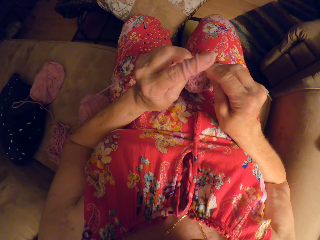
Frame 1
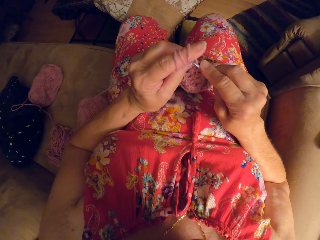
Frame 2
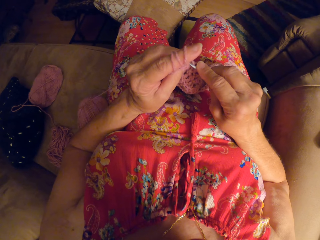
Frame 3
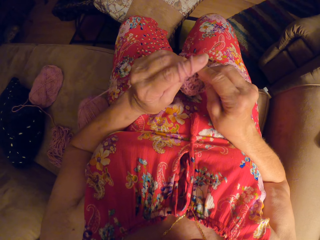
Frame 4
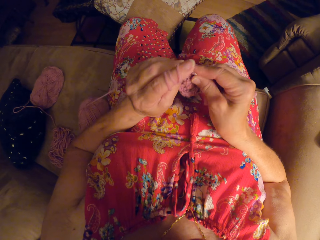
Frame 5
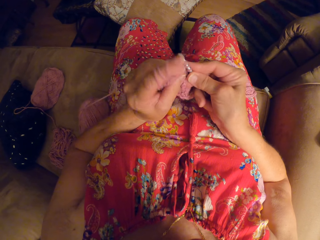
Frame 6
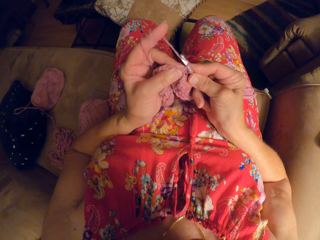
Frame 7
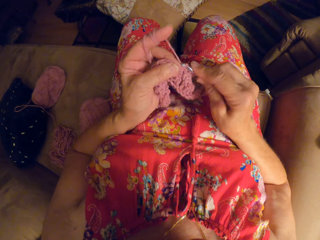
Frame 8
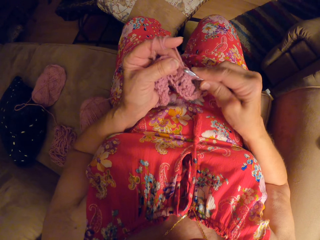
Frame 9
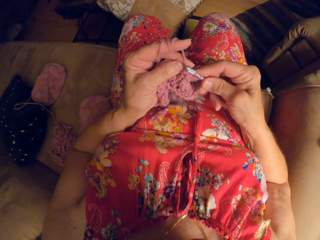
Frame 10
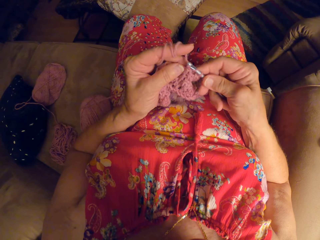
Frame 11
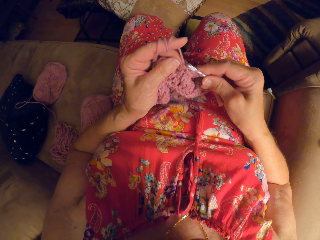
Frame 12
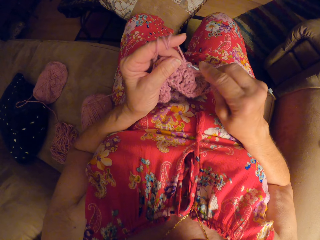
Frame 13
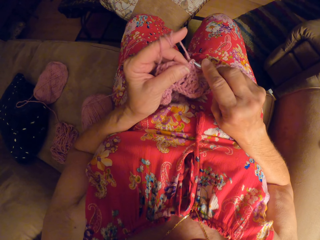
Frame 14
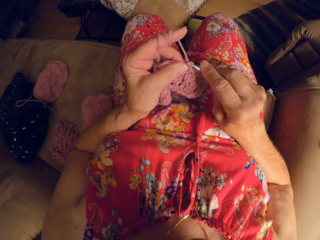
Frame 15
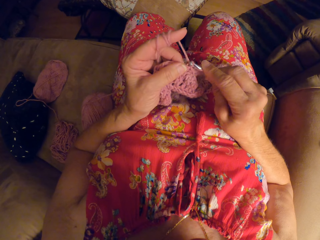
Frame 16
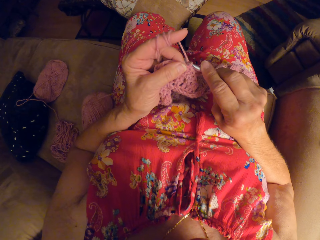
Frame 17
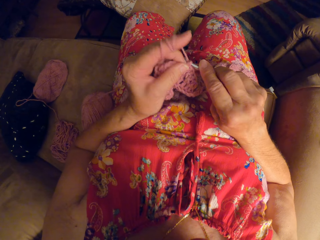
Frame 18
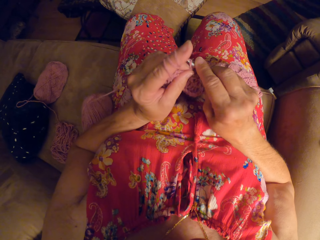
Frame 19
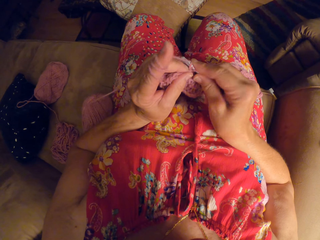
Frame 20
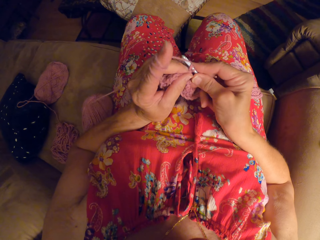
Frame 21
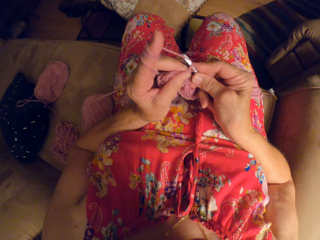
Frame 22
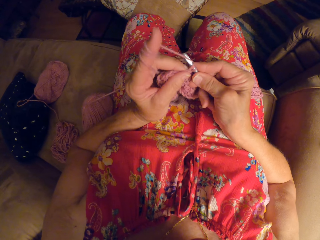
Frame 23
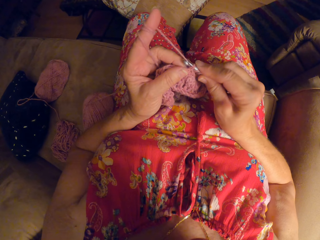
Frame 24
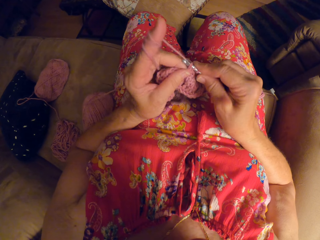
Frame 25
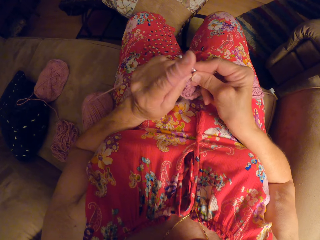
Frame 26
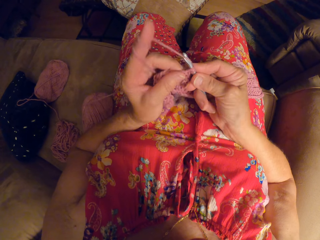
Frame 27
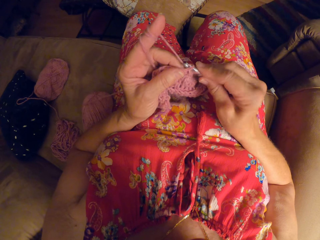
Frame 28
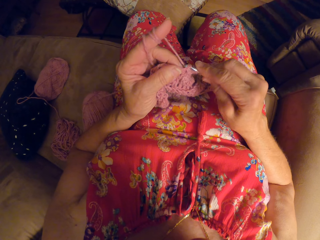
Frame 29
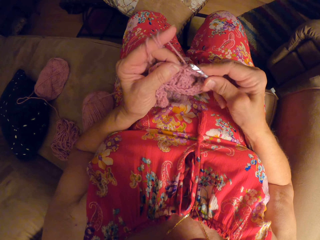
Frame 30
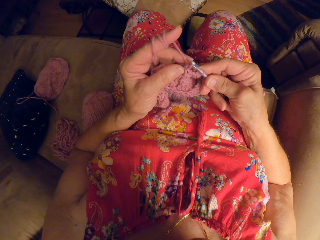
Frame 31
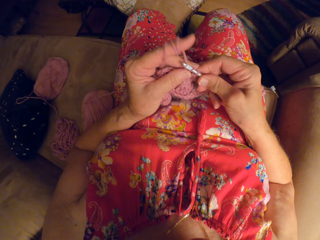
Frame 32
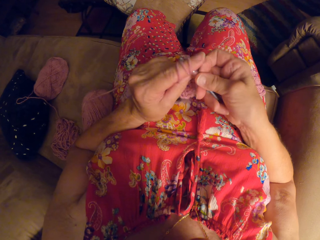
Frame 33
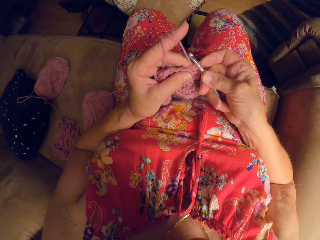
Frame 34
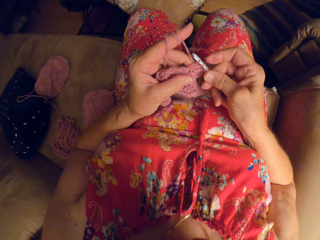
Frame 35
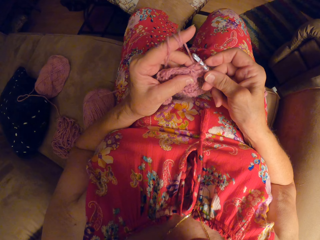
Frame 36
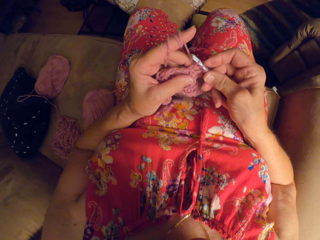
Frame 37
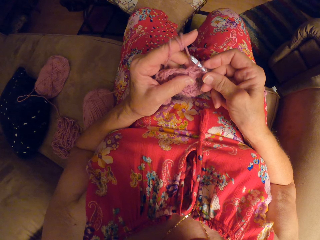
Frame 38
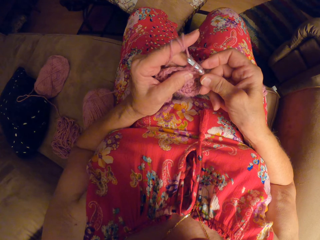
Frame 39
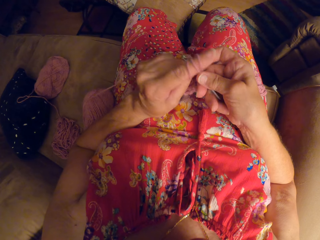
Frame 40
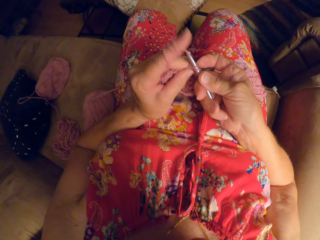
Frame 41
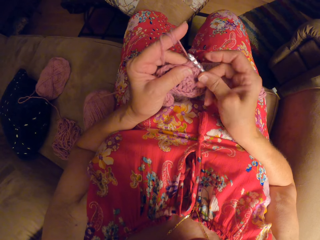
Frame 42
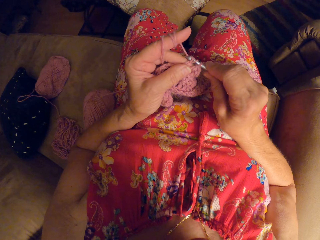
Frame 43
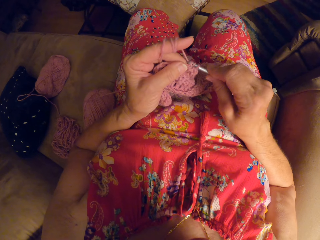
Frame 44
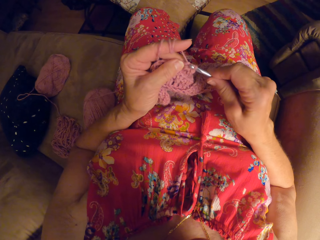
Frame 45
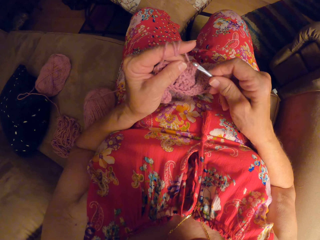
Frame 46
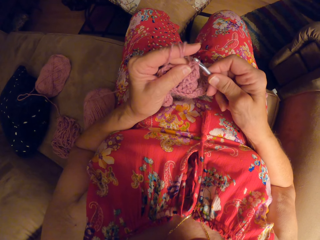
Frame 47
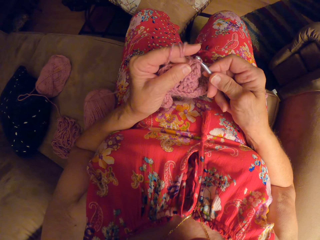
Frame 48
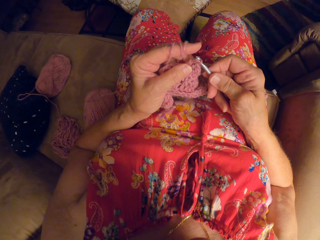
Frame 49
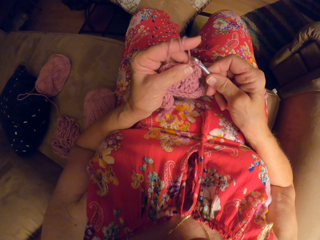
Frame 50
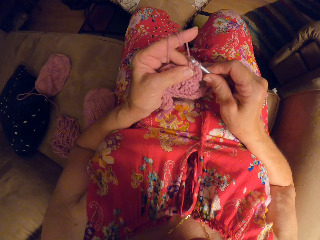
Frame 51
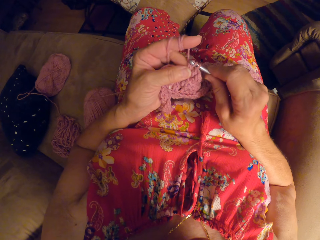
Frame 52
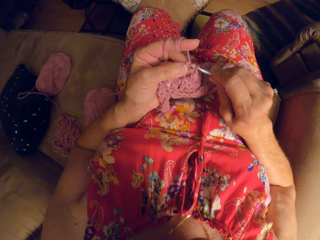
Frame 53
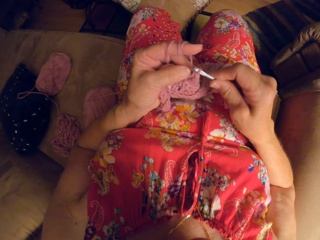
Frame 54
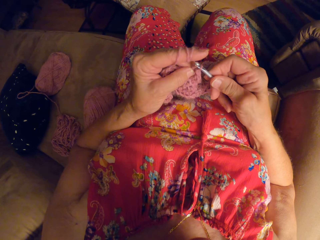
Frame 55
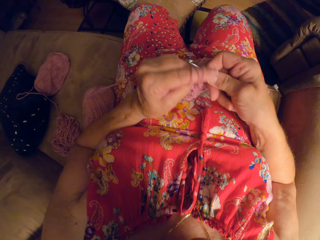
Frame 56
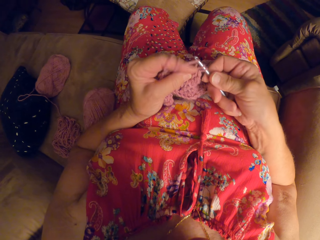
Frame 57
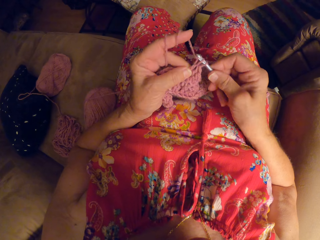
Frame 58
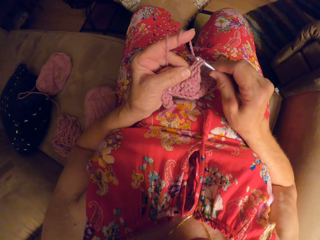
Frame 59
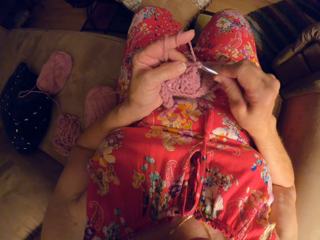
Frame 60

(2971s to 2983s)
The camera wearer weaves a fabric cloth.

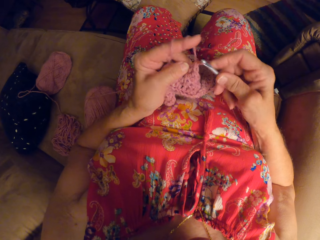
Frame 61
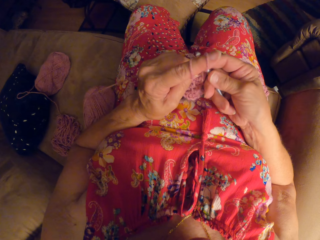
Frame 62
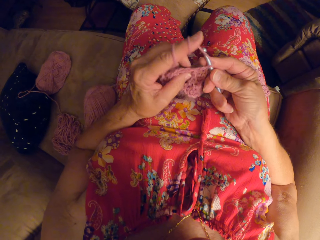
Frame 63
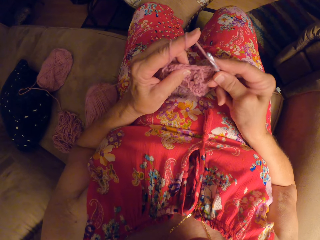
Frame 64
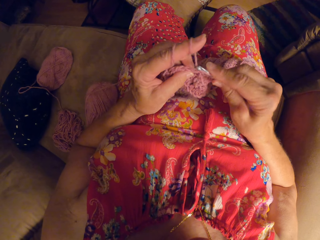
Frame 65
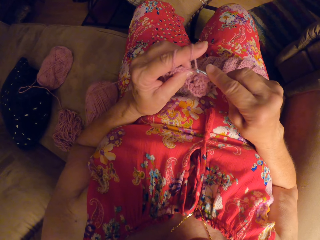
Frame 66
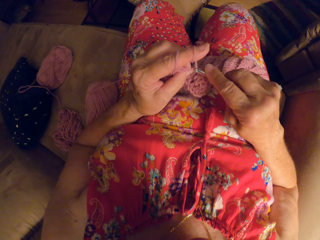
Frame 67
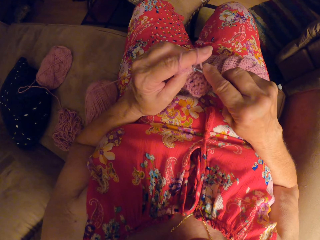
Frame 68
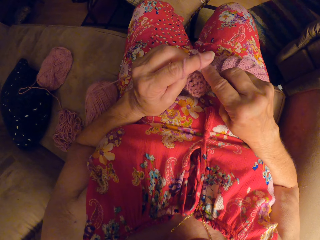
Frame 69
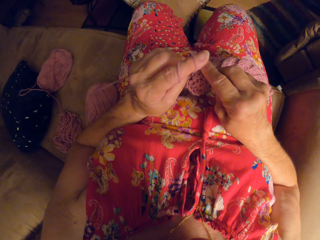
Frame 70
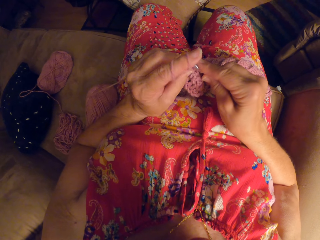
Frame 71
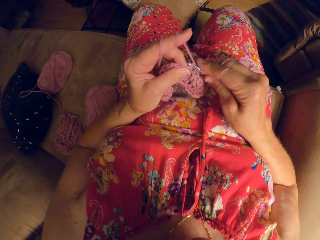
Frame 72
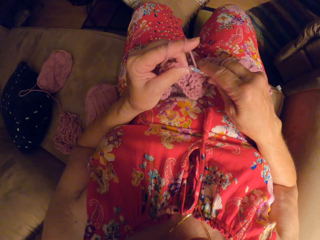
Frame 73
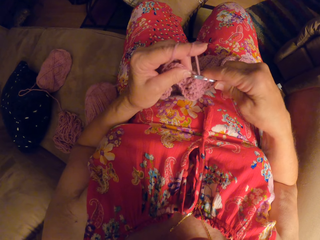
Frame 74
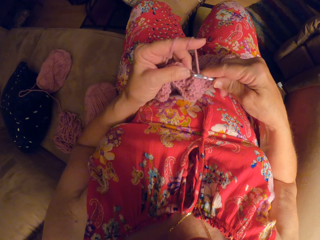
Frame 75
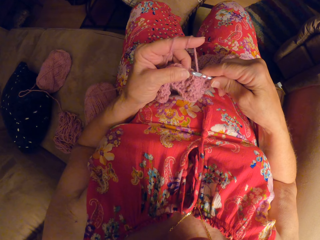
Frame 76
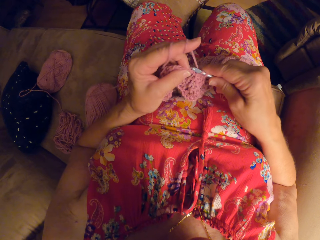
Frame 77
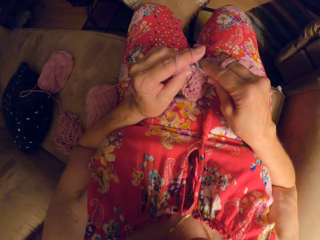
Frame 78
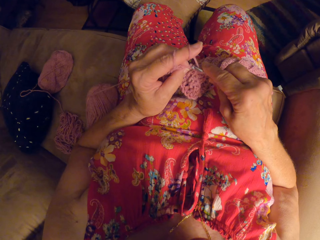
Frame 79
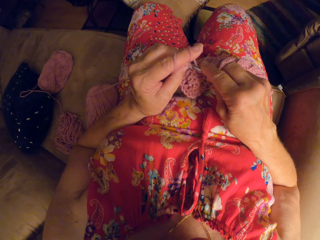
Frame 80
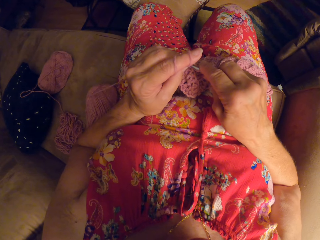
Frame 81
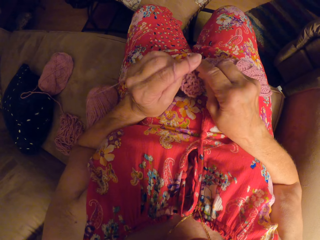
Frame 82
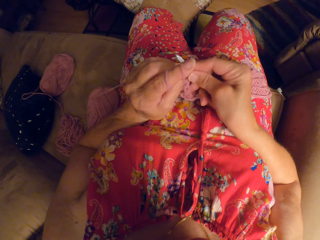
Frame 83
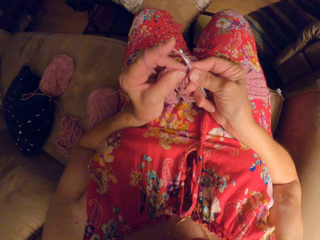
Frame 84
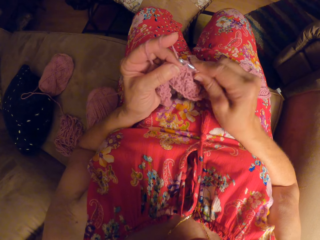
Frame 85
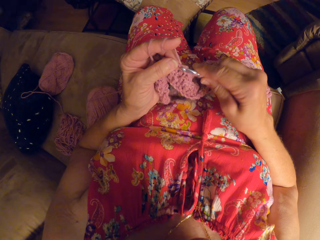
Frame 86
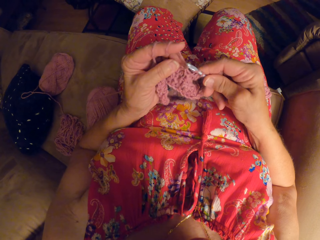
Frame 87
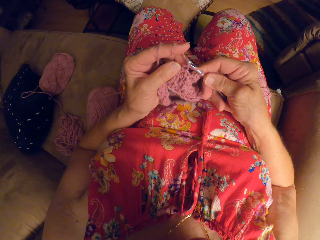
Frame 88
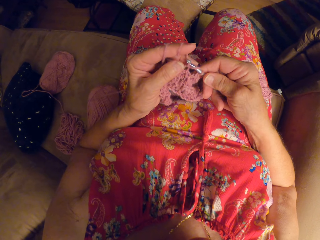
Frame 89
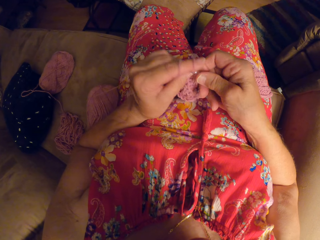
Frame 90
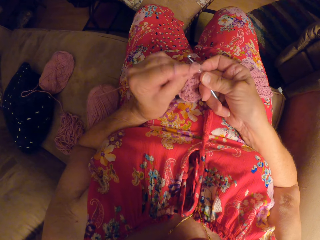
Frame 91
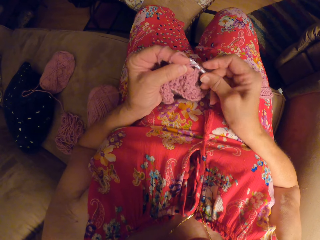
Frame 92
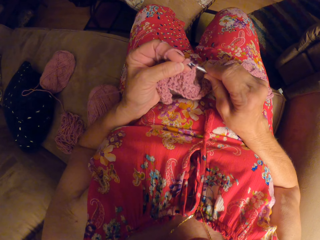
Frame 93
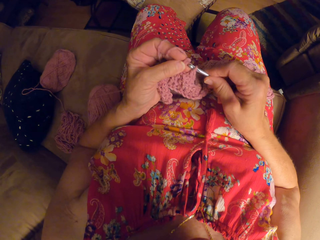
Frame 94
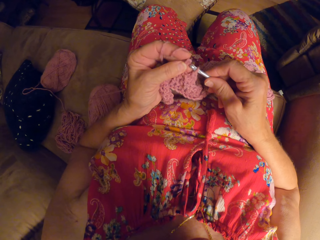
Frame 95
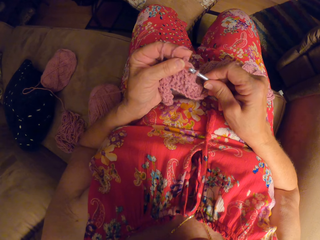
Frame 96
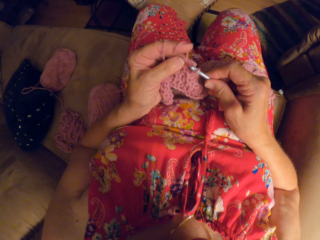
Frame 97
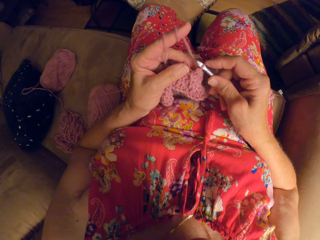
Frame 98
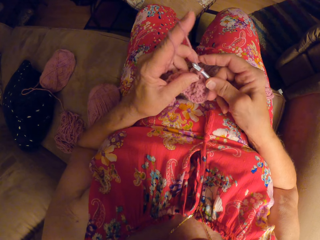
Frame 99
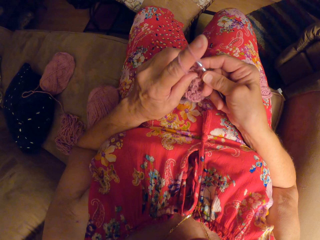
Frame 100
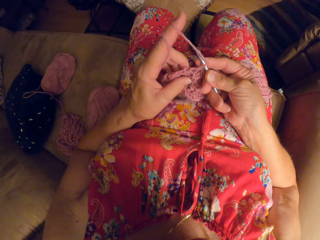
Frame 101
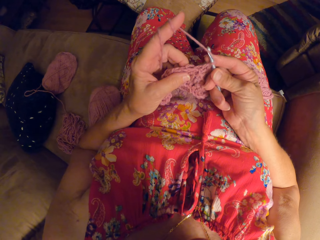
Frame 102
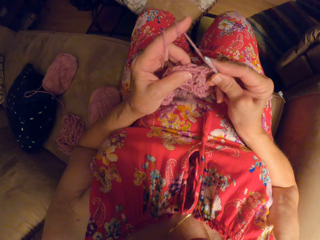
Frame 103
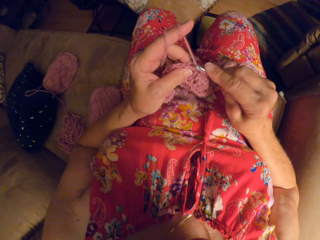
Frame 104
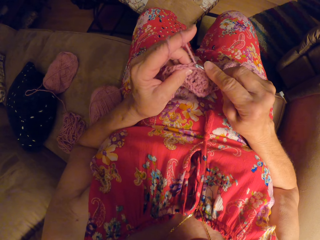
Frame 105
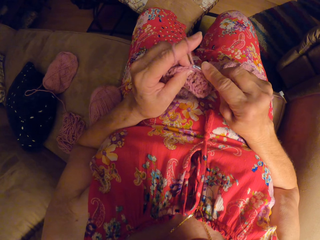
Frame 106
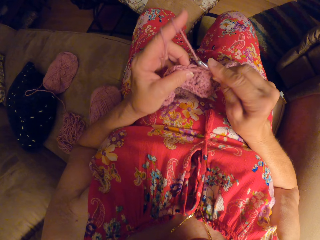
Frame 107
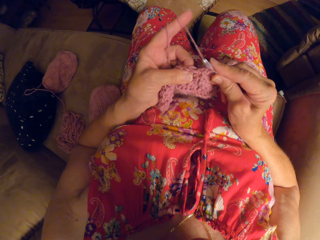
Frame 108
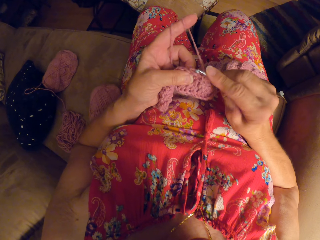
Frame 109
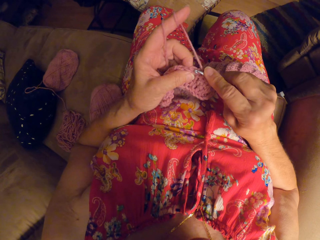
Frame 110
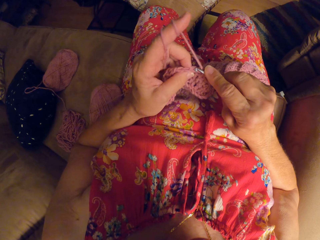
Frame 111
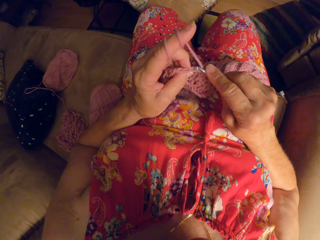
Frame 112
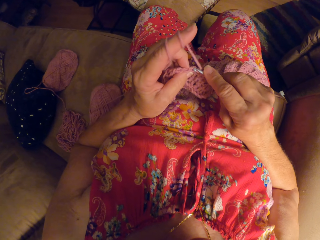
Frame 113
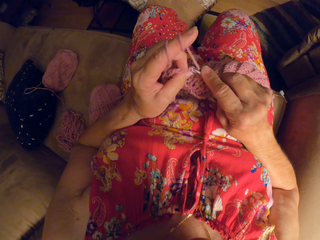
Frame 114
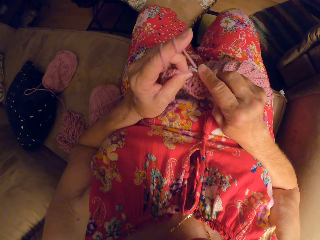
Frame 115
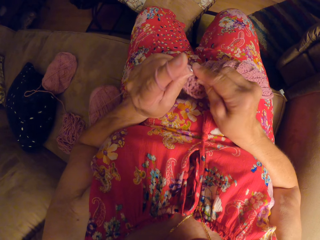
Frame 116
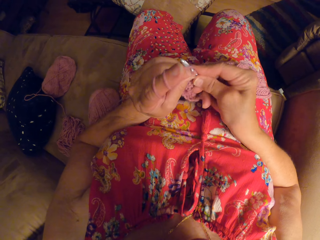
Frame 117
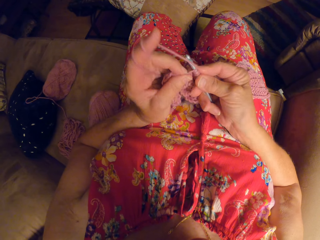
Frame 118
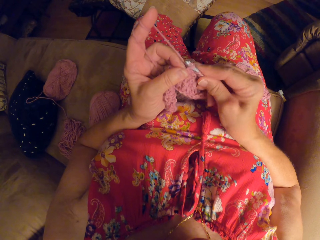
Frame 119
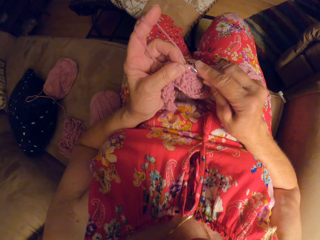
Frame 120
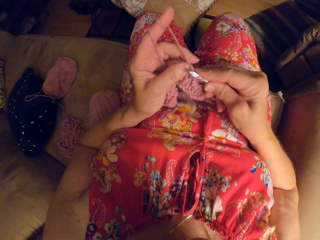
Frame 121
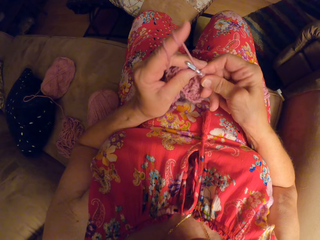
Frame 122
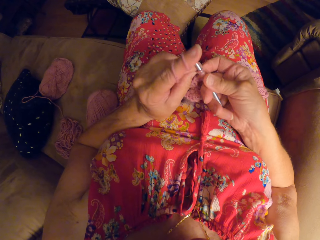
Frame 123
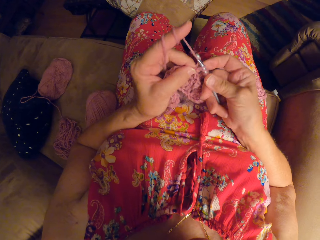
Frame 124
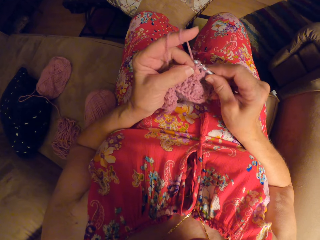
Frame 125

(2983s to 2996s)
The camera wearer undoes the thread. They weave the fabric.
